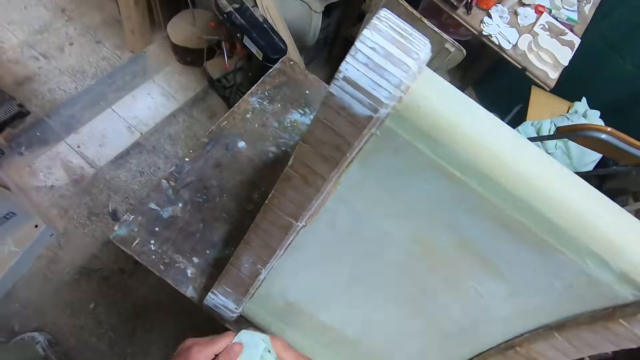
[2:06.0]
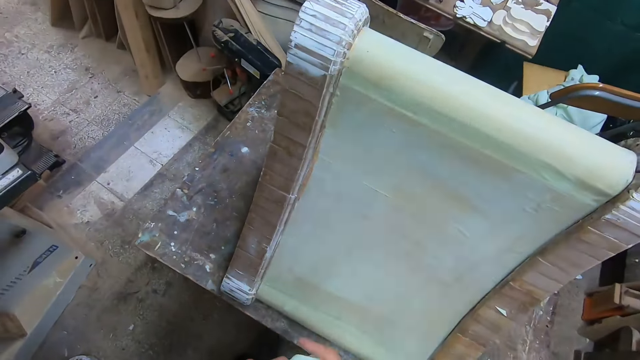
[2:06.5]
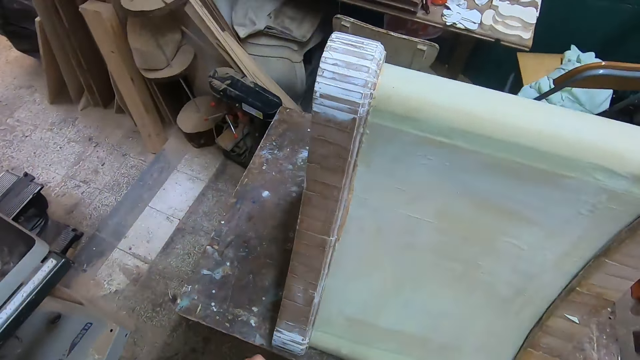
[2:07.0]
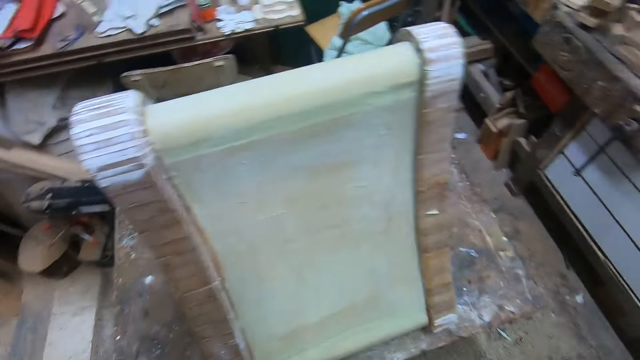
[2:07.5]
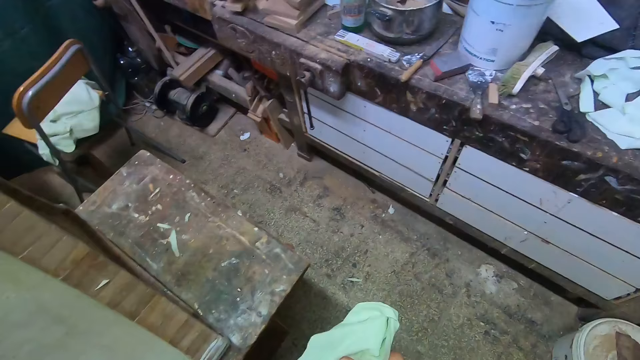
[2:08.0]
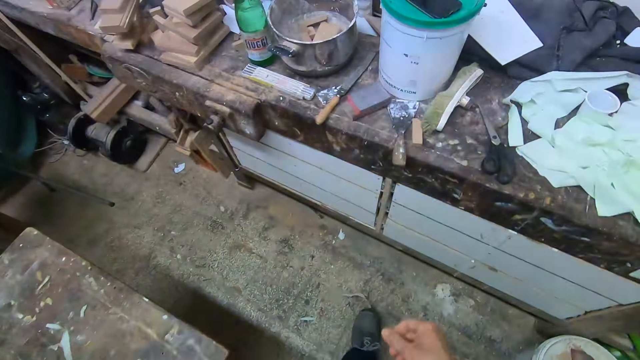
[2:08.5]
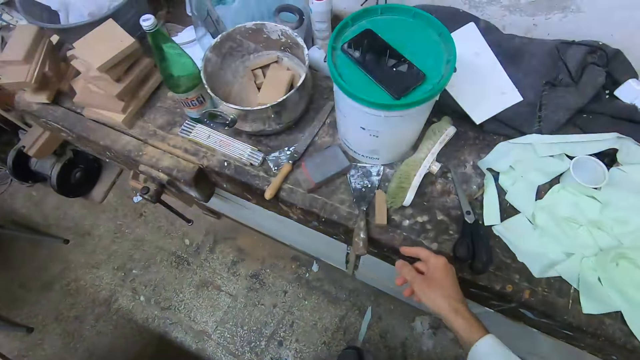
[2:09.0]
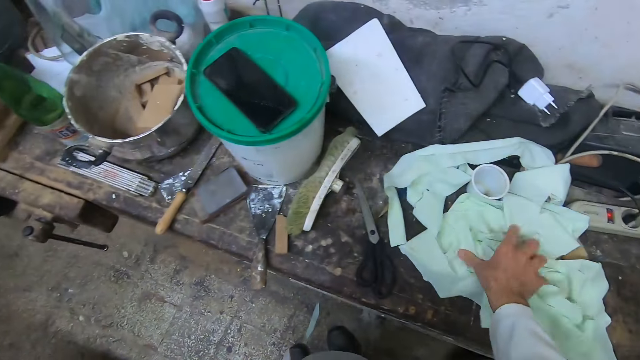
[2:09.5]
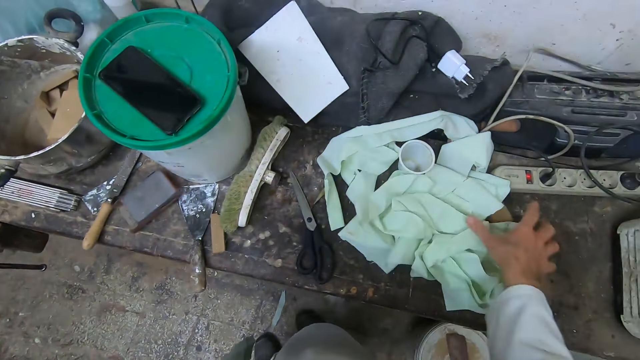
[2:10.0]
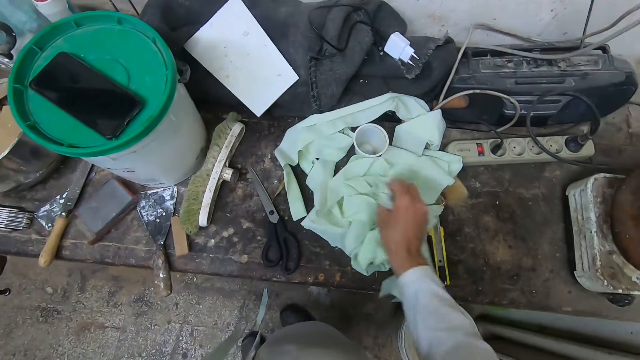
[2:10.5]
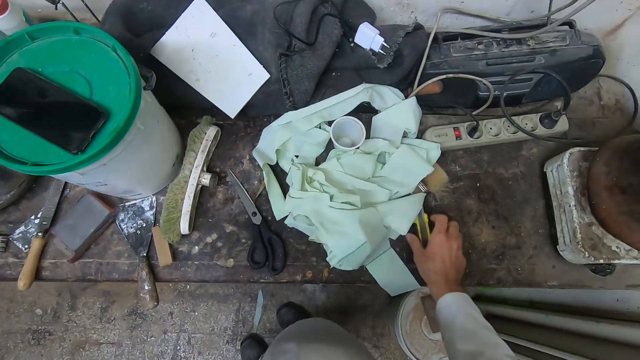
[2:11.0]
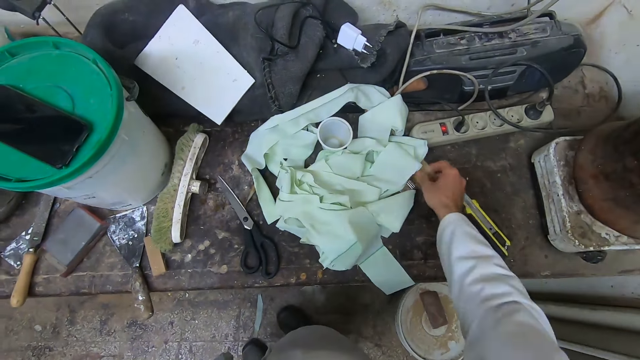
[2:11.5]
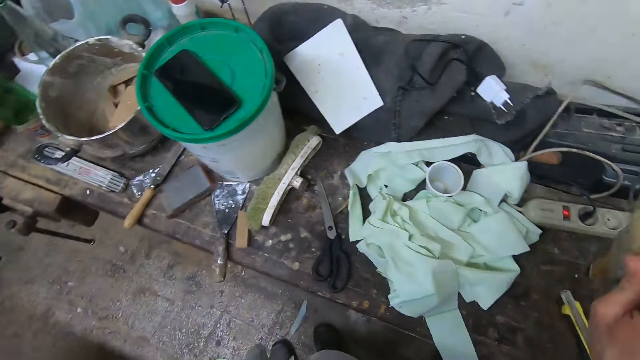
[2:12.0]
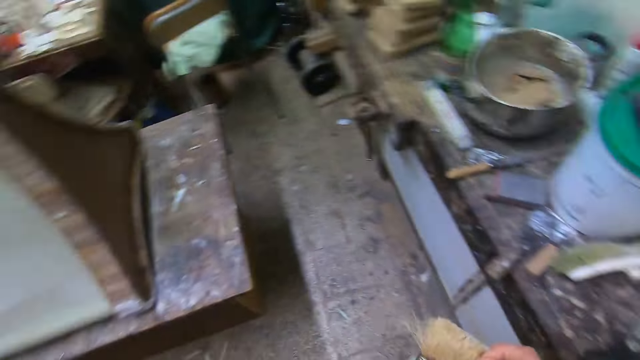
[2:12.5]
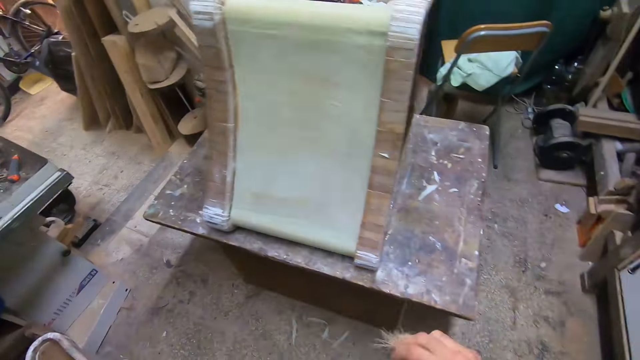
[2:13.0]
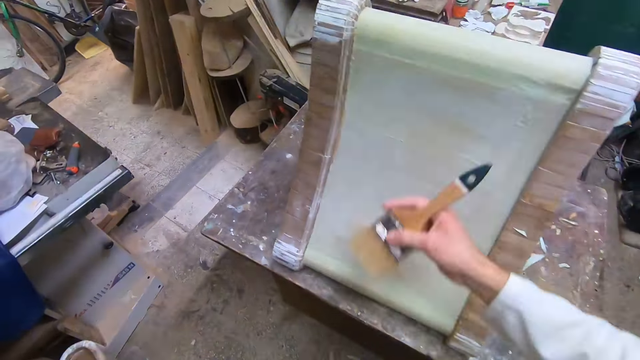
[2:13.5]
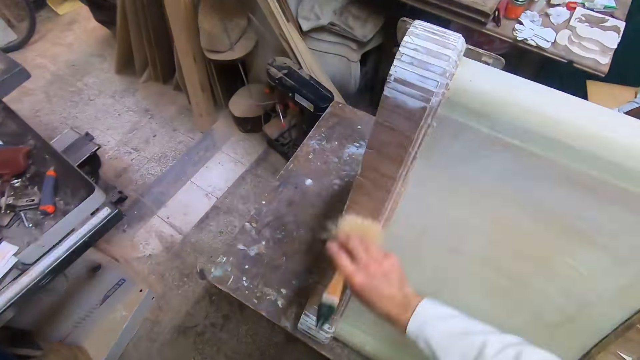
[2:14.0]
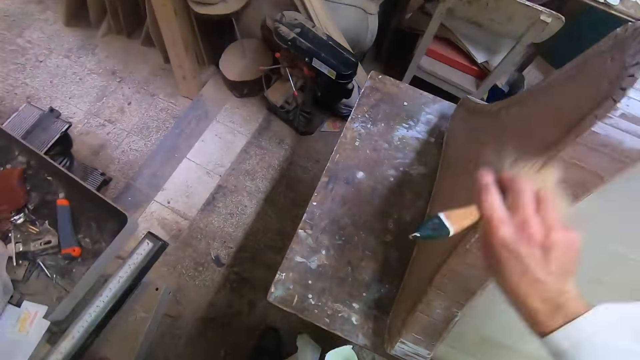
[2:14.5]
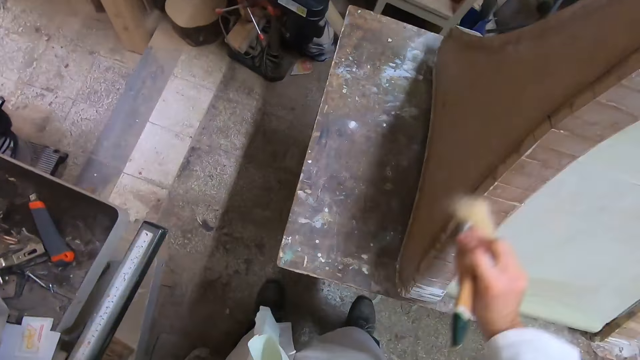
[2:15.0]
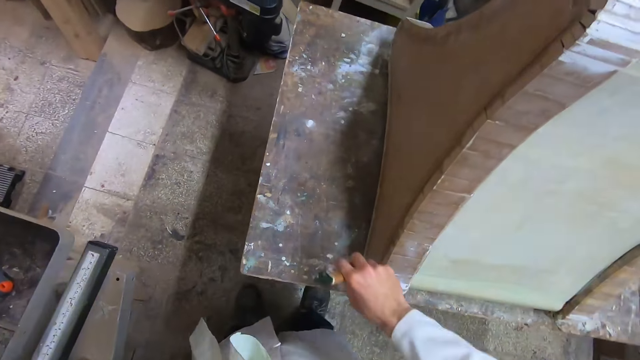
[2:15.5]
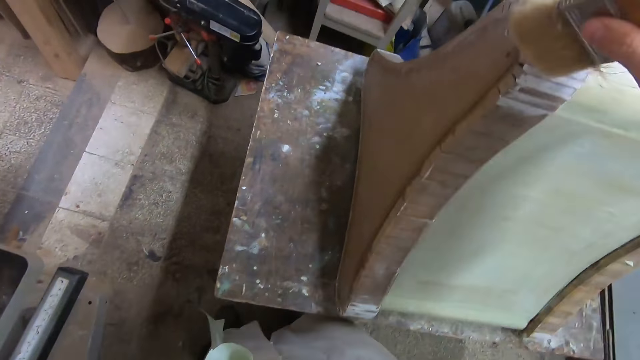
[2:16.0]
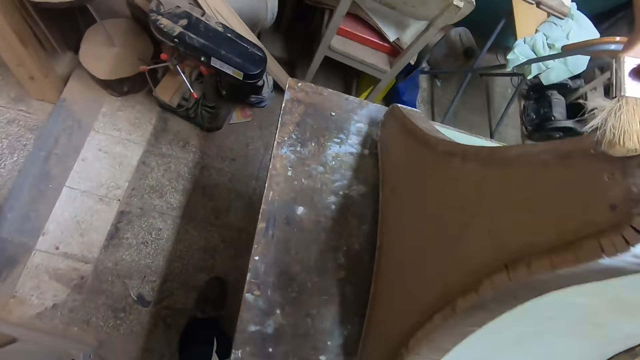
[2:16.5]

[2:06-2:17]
The camera wearer turns around. They move towards the pavement. They touch the cloth on the table. They search for a brush. They move the measure tape. They pick up the brush from the pavement. They turn around. They move towards the wood. They clean the wood with the brush.

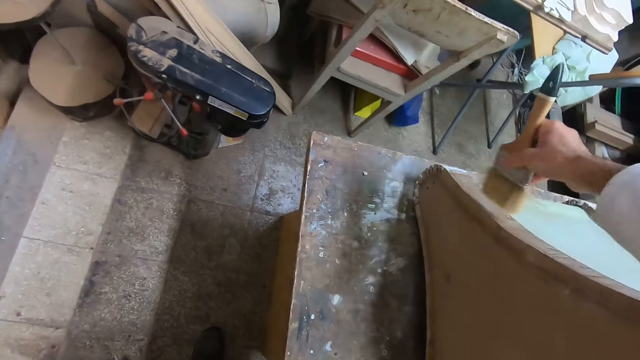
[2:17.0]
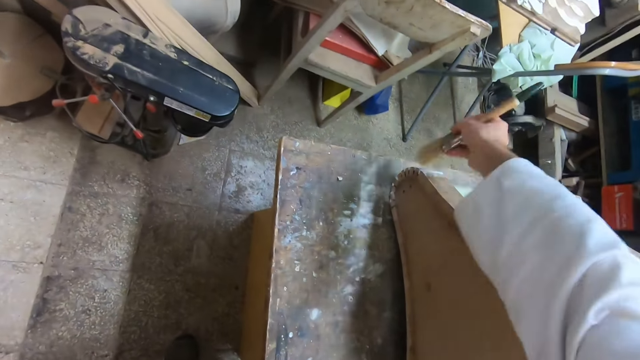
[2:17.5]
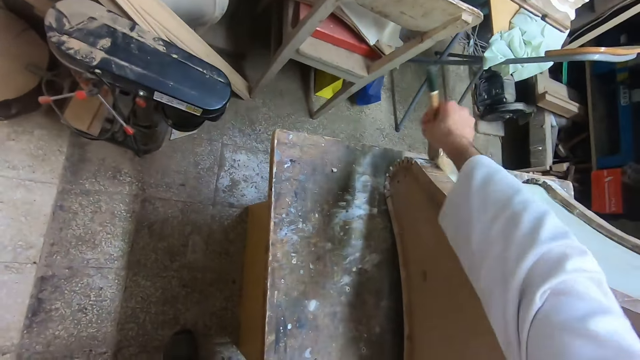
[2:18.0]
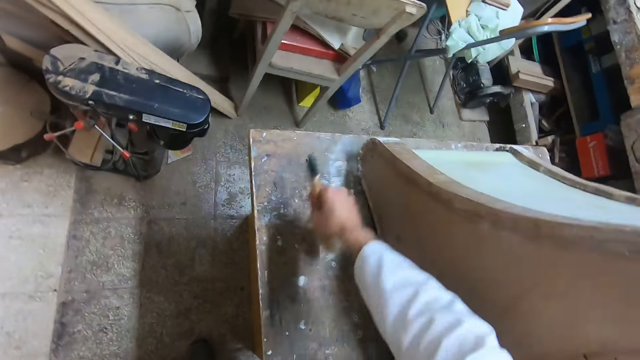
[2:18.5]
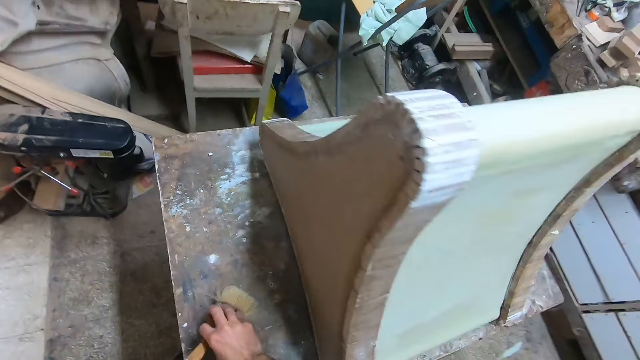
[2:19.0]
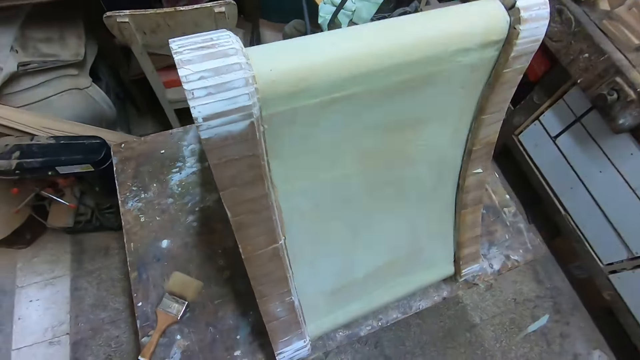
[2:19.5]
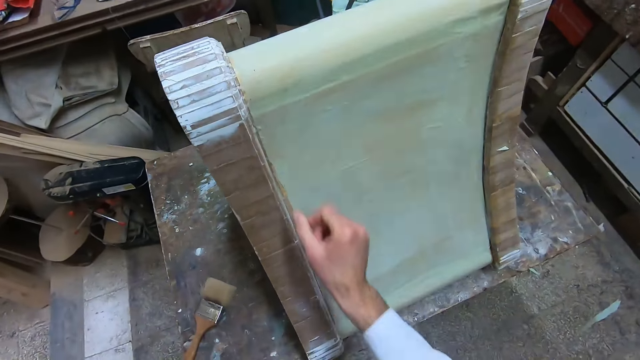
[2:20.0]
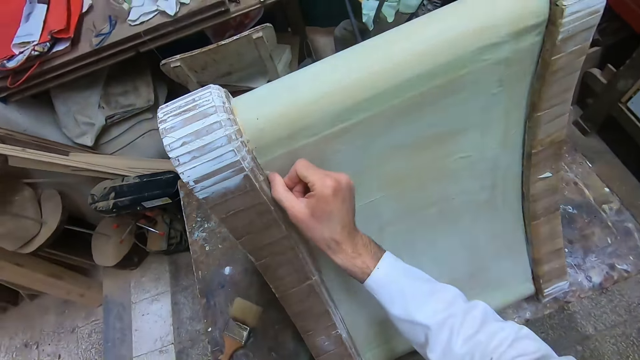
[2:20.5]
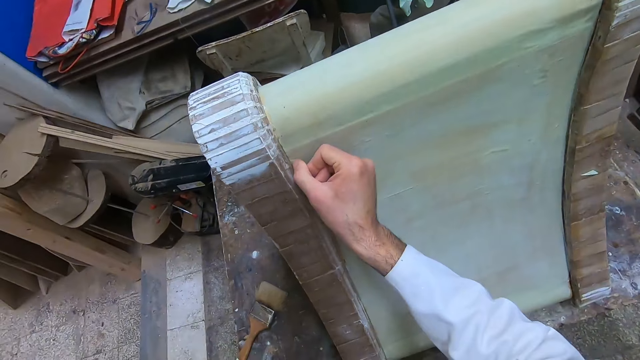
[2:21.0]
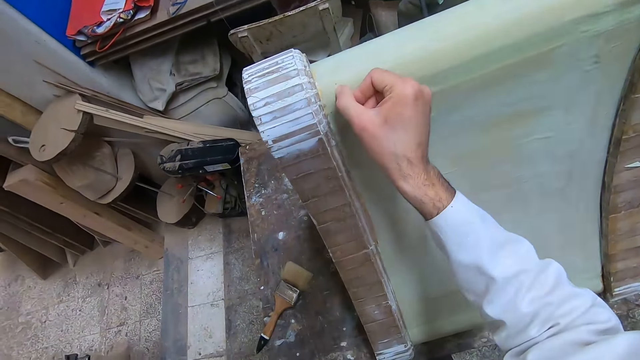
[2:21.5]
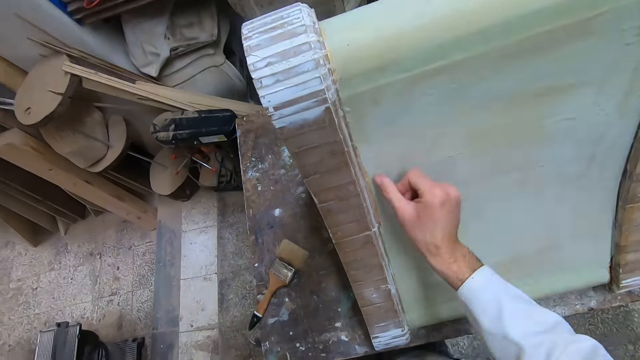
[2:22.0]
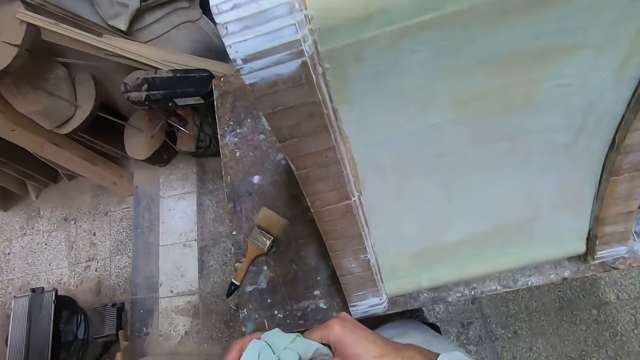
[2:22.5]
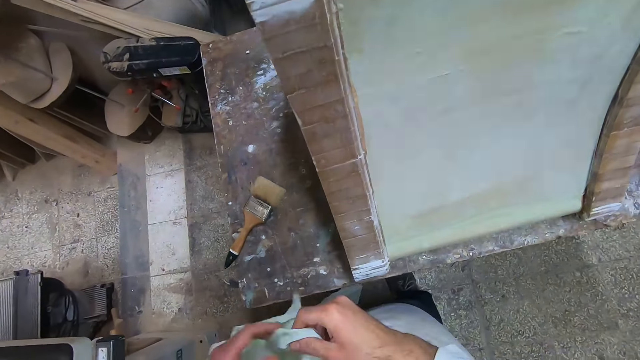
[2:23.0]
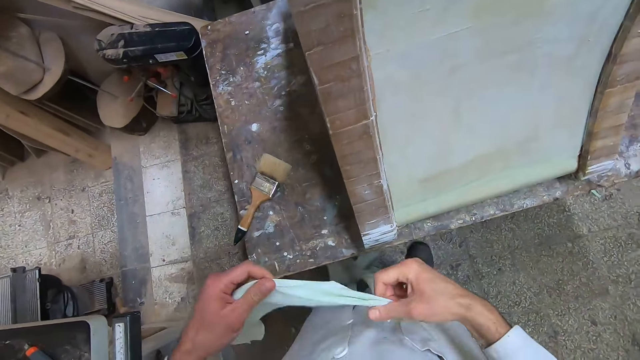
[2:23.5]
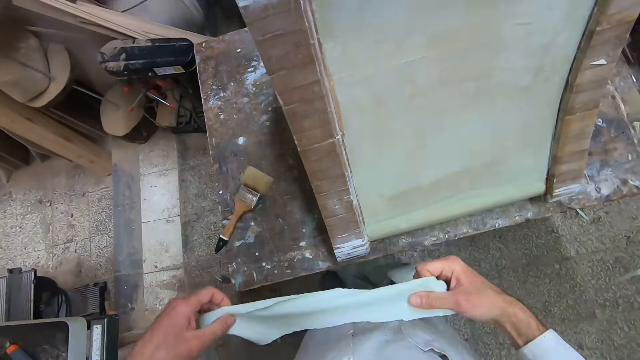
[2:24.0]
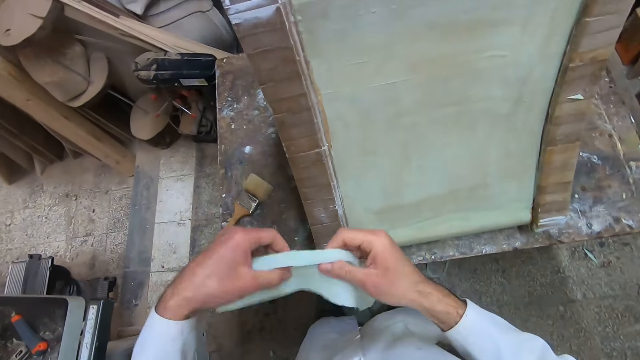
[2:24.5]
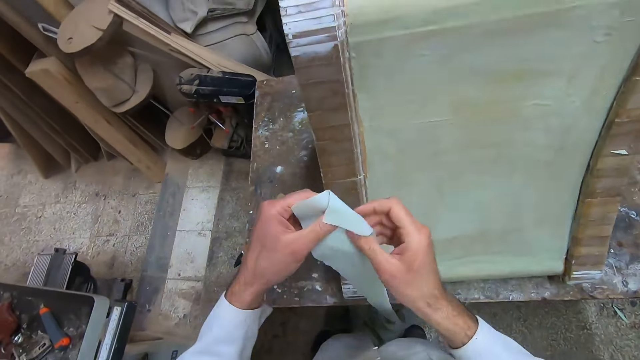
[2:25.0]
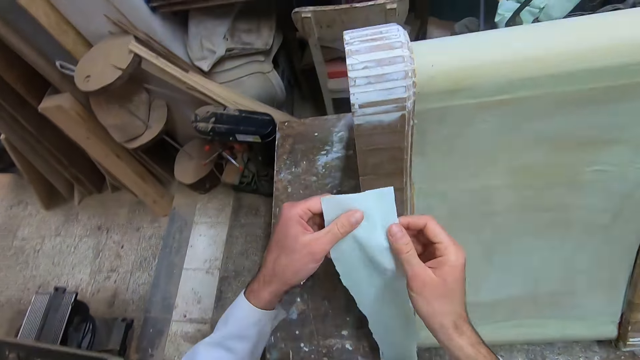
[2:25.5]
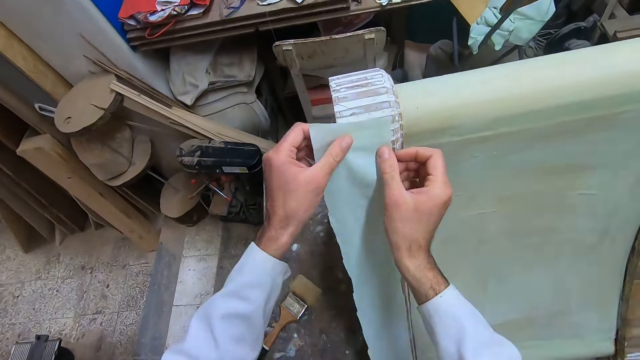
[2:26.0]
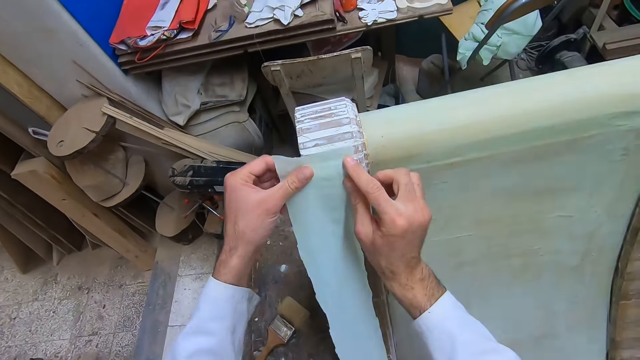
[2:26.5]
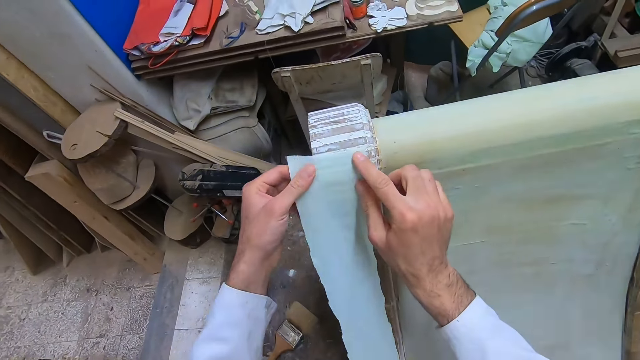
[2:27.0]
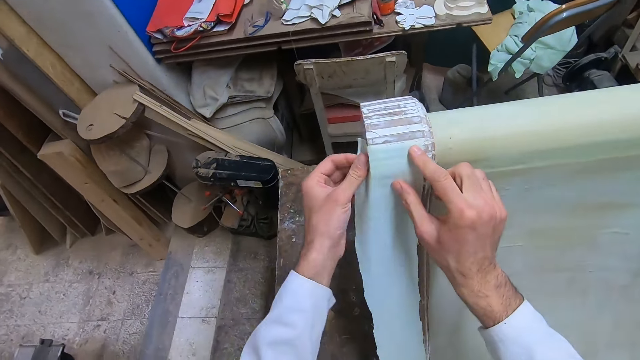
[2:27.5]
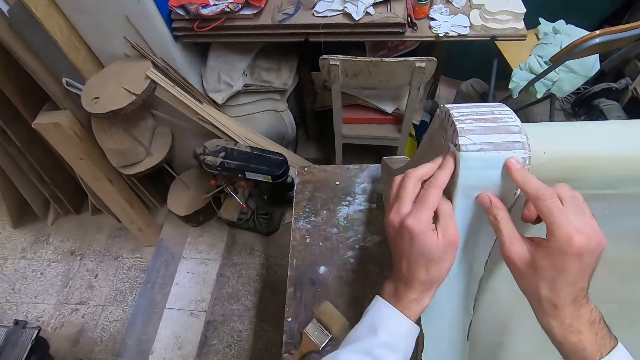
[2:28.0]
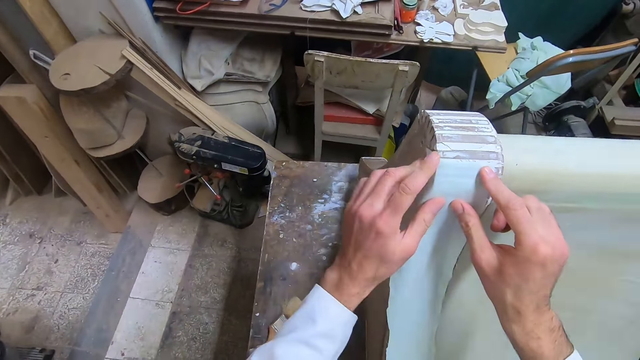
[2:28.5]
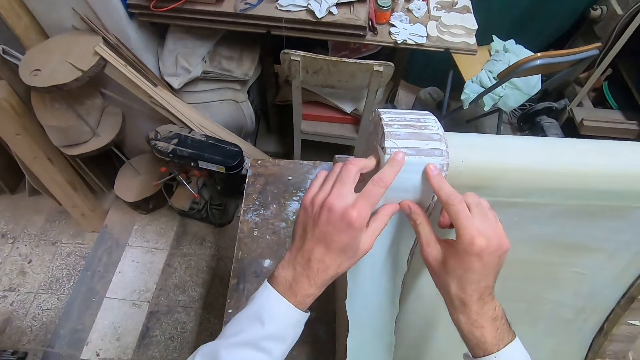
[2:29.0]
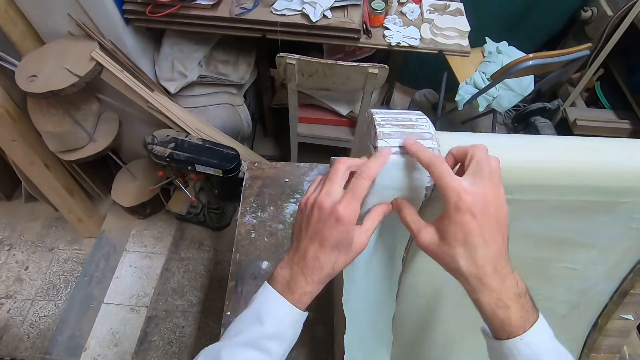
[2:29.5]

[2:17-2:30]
The camera wearer drops the brush on the table. They touch the wood on the table. They spread the piece of cloth. They attach the cloth to the wood on the table. They align the piece of cloth on the board.
